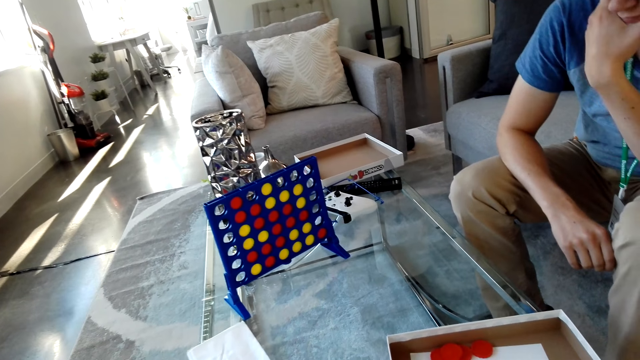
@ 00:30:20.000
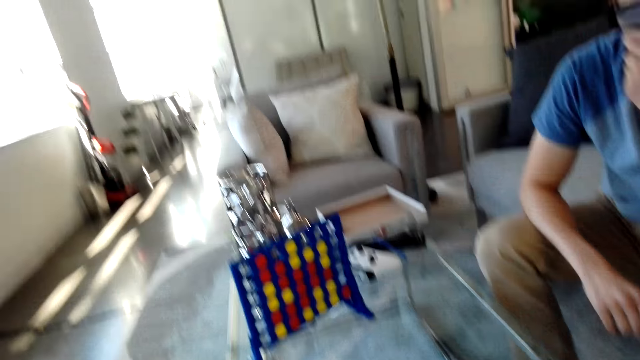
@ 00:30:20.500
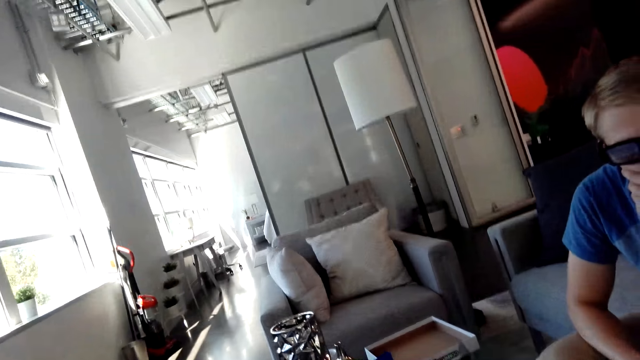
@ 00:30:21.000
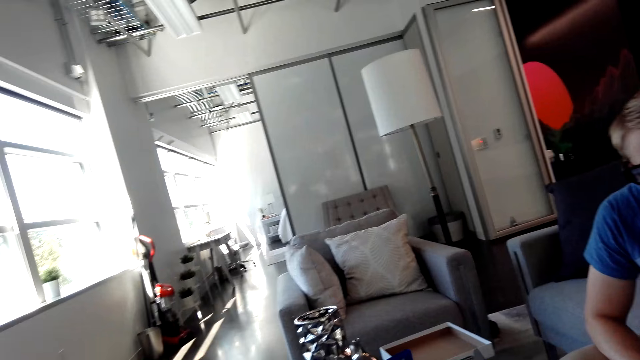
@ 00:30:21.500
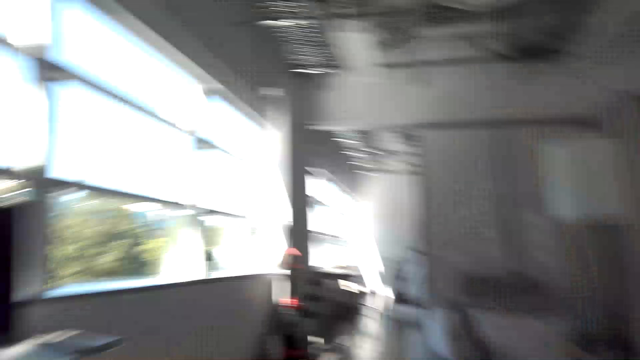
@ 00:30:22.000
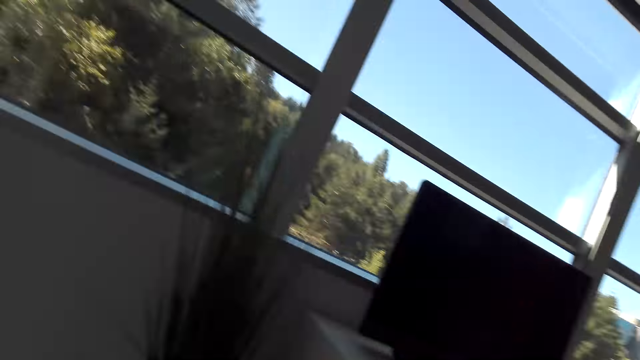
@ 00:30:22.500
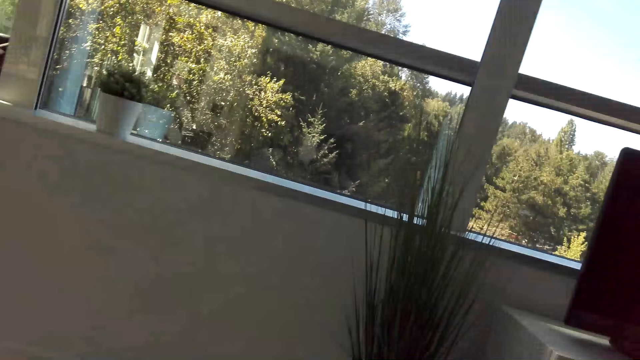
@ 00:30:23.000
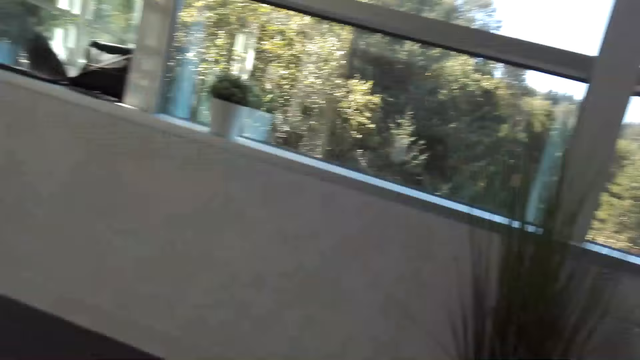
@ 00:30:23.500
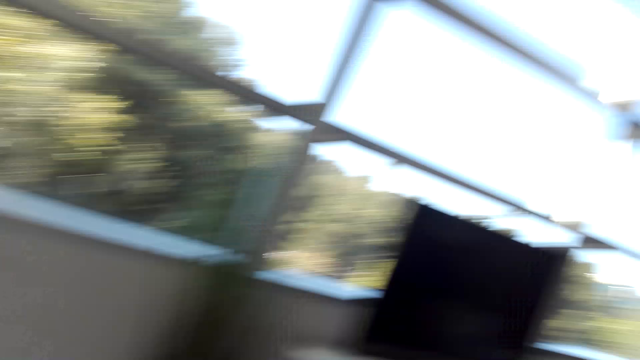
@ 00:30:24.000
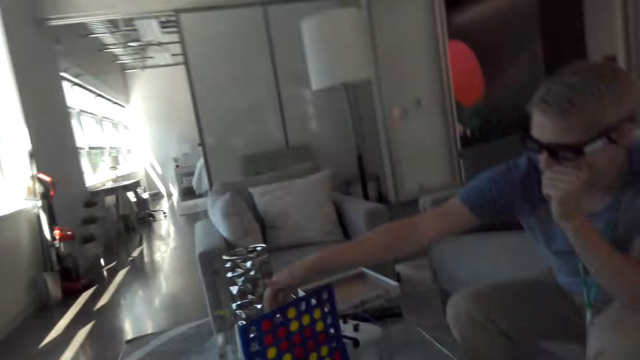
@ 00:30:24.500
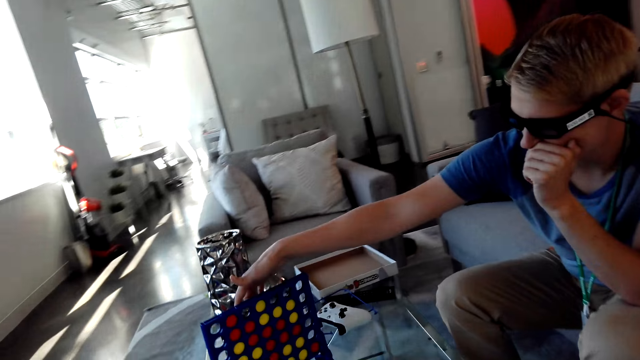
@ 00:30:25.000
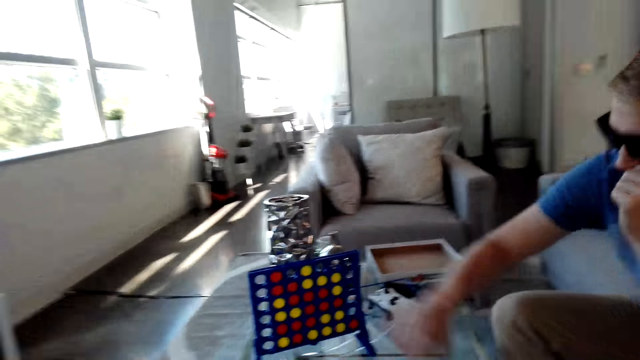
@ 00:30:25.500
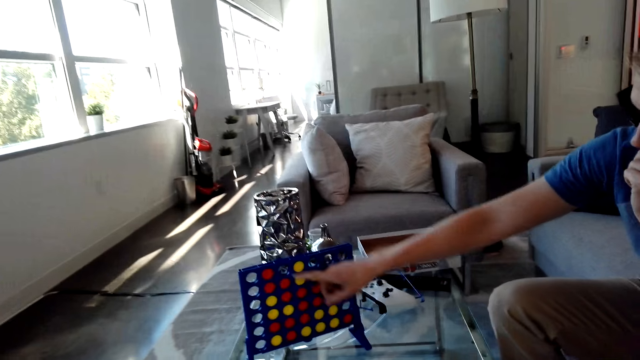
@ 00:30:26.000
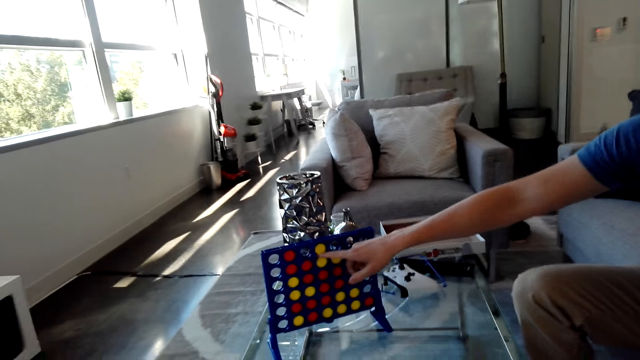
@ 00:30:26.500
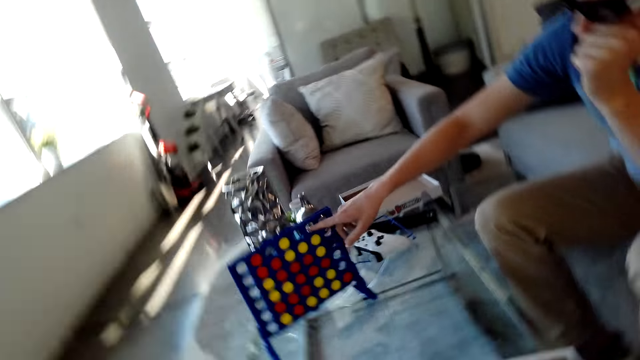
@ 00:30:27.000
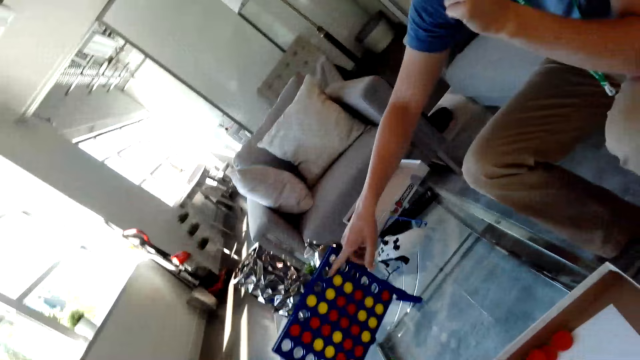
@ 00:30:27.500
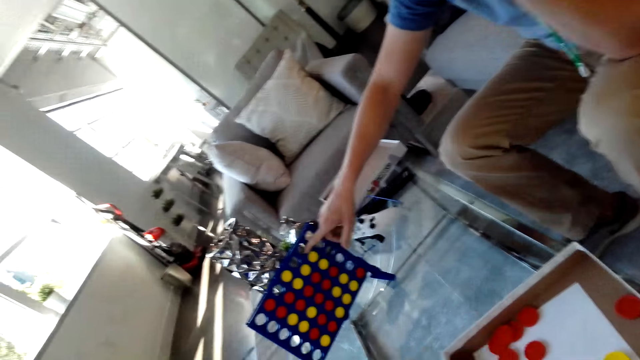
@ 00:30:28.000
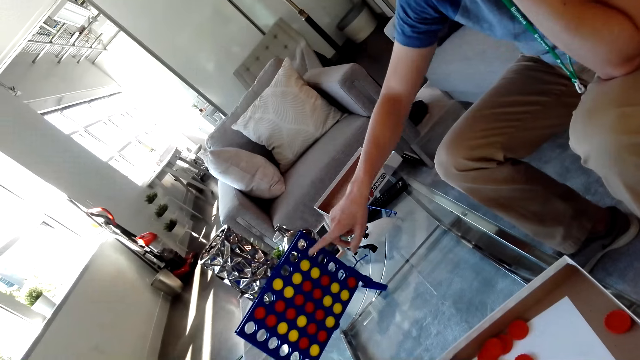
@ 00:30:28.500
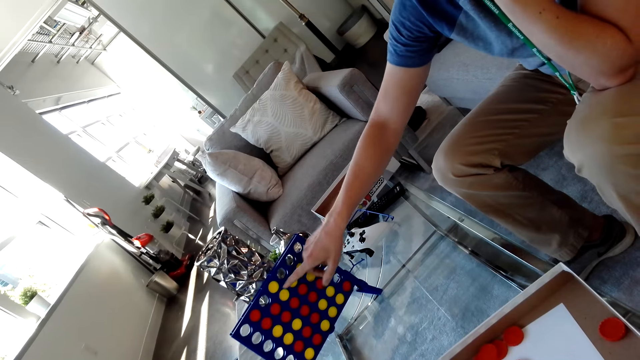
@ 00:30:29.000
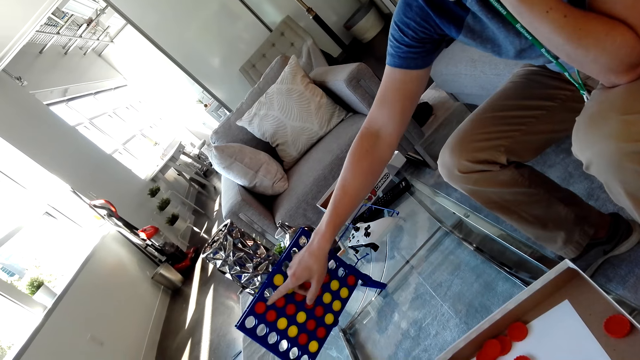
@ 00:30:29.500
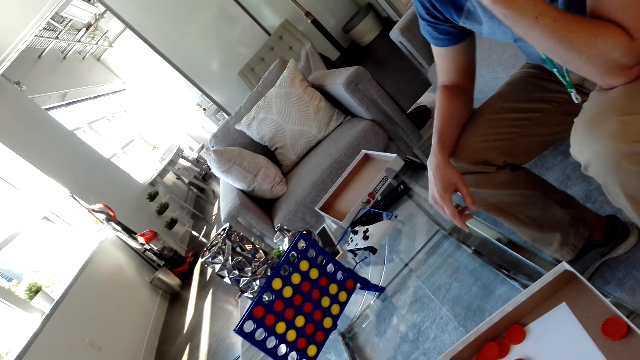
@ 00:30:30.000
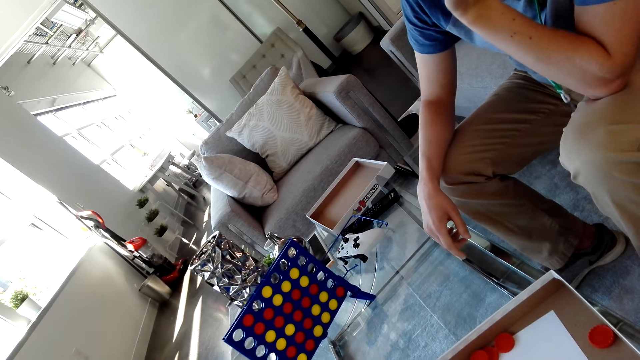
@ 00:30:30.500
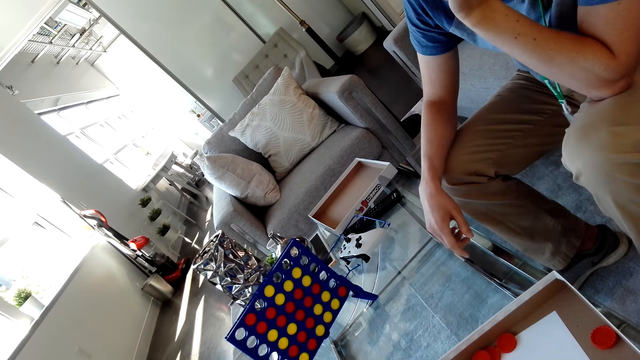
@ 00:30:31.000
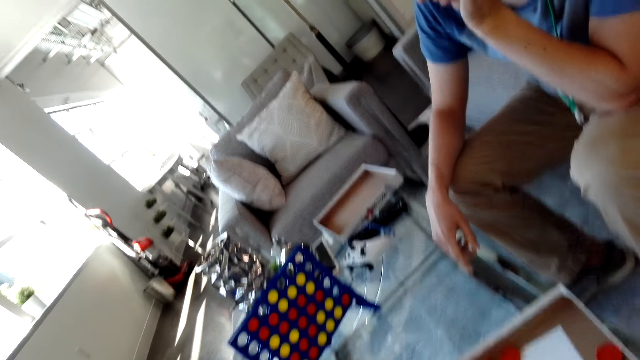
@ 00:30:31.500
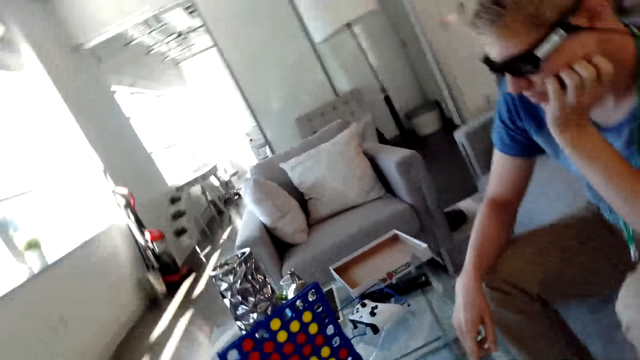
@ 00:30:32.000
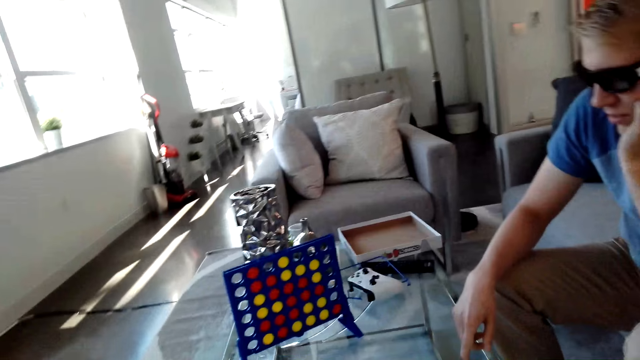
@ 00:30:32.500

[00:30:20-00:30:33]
The camera wearer looks on the other side. They look at the suspended grid. A man touches the suspended grid and points at the suspended grid. The man talks with the camera wearer. The man puts his hand on his knee.

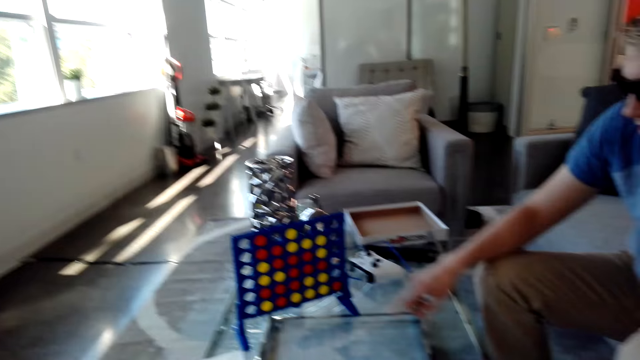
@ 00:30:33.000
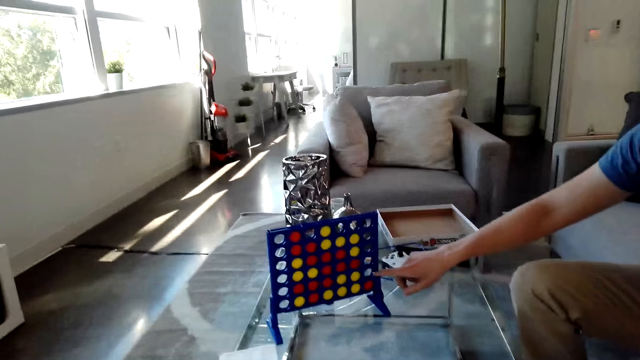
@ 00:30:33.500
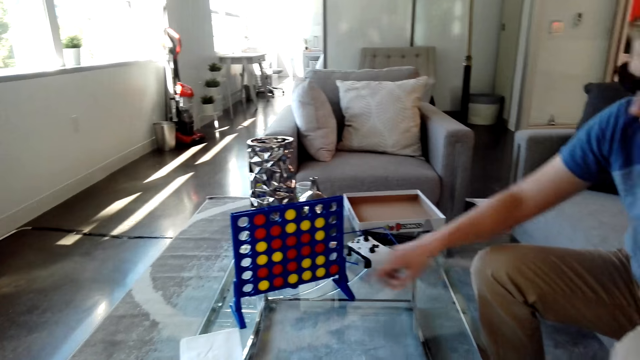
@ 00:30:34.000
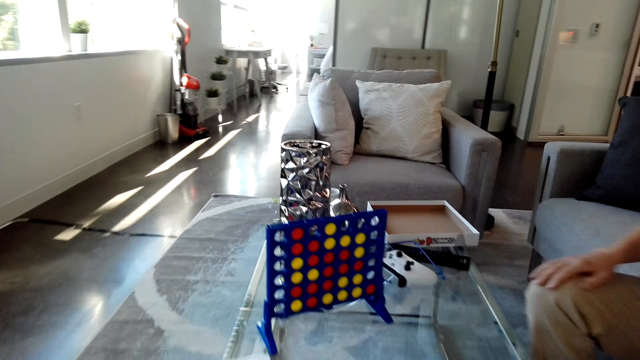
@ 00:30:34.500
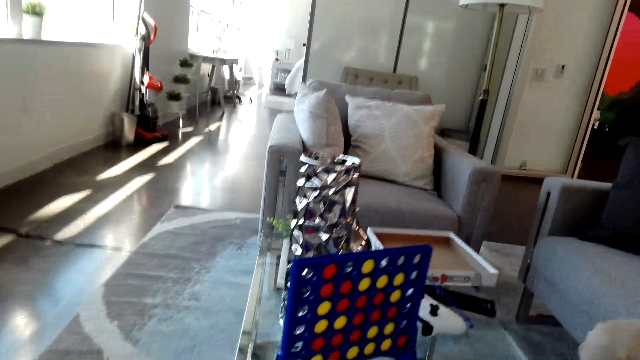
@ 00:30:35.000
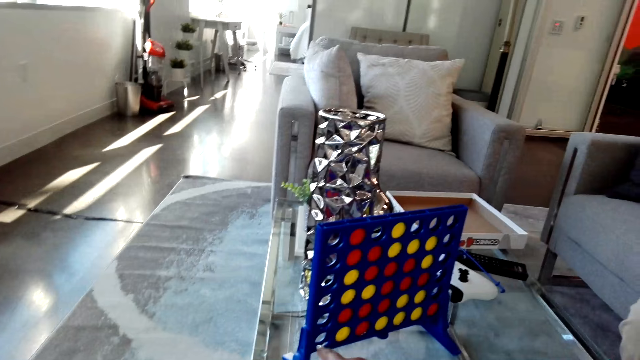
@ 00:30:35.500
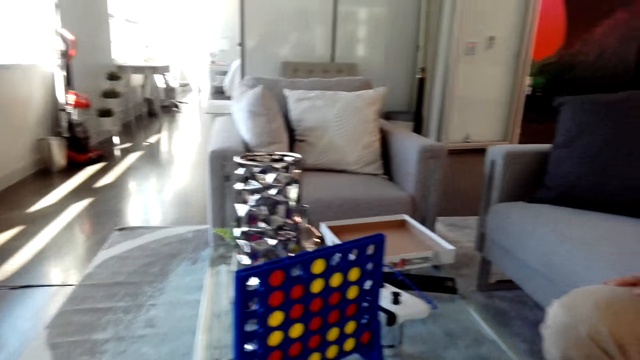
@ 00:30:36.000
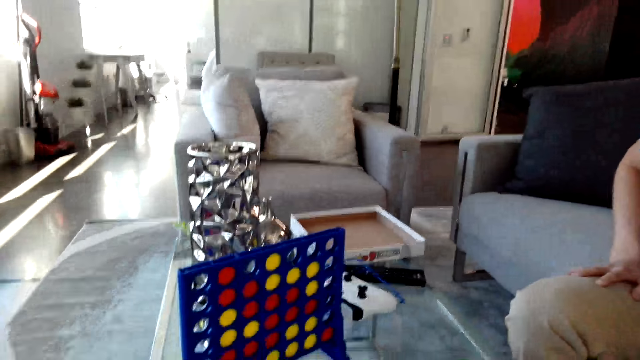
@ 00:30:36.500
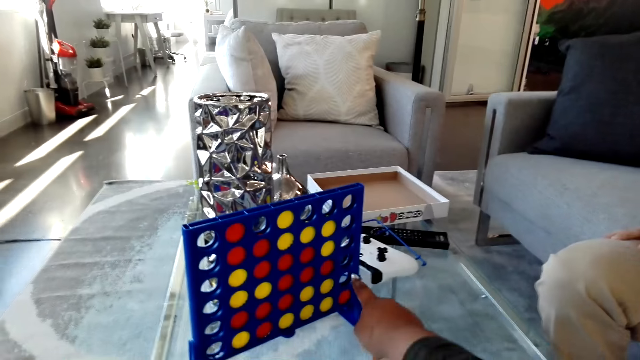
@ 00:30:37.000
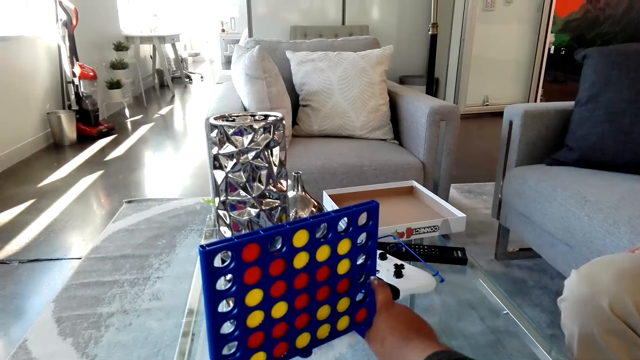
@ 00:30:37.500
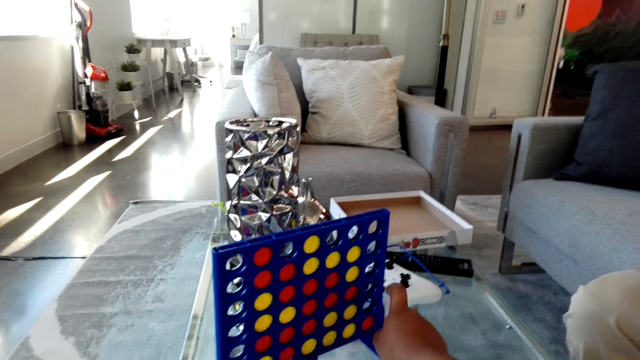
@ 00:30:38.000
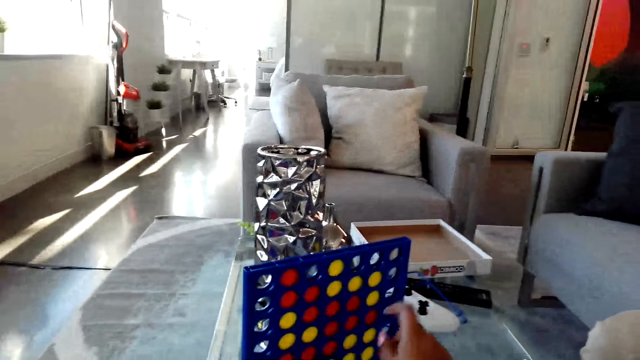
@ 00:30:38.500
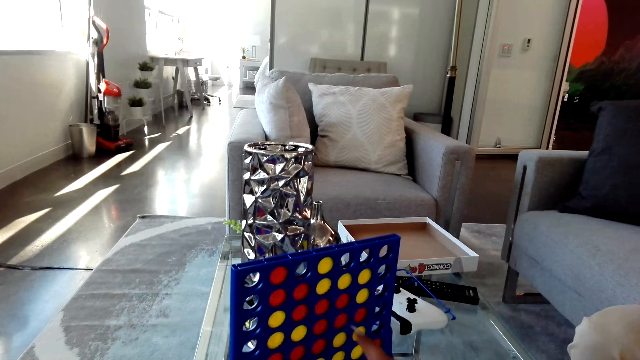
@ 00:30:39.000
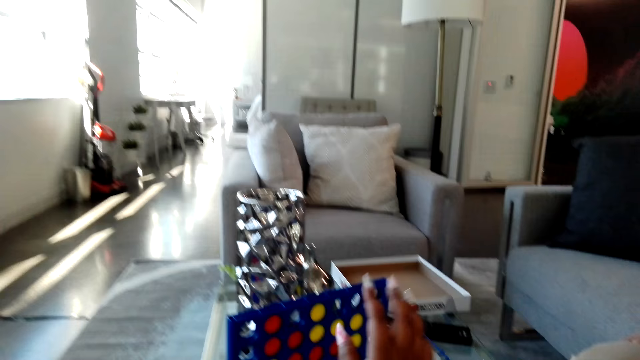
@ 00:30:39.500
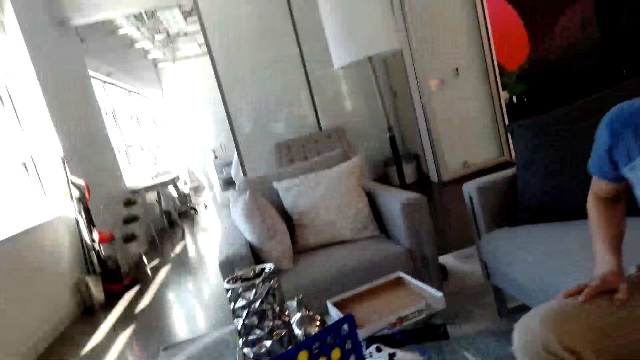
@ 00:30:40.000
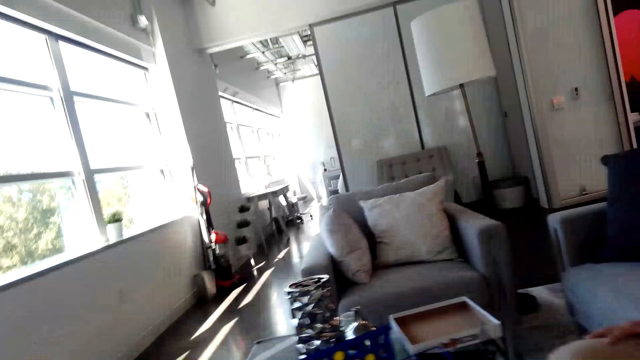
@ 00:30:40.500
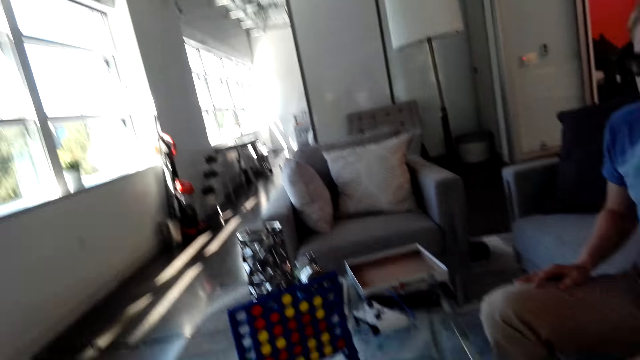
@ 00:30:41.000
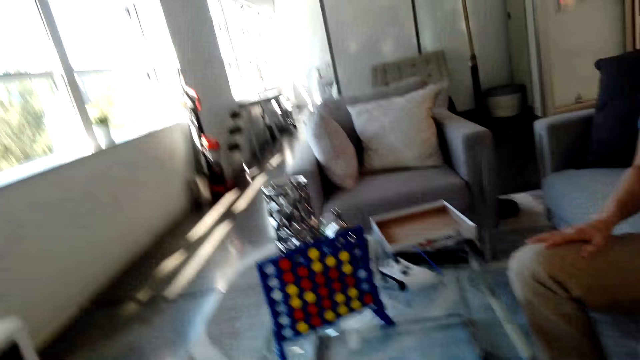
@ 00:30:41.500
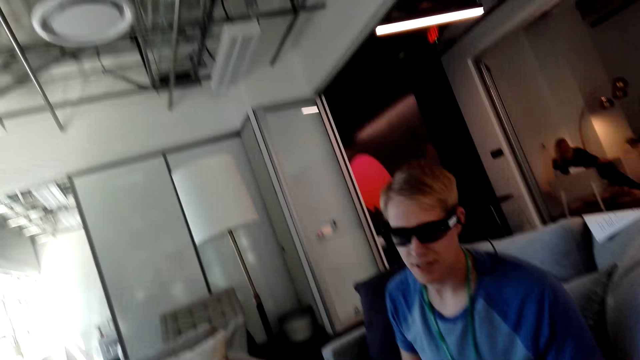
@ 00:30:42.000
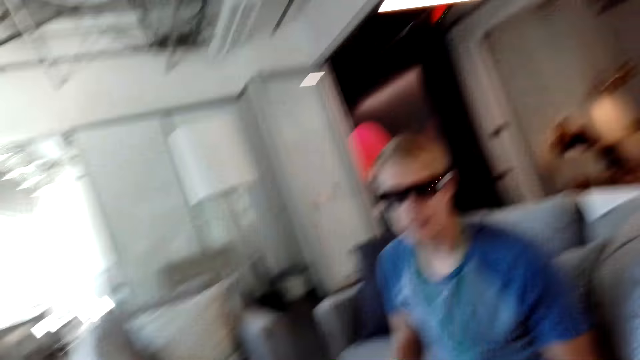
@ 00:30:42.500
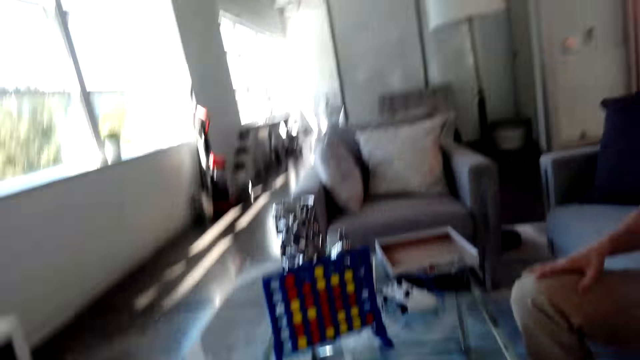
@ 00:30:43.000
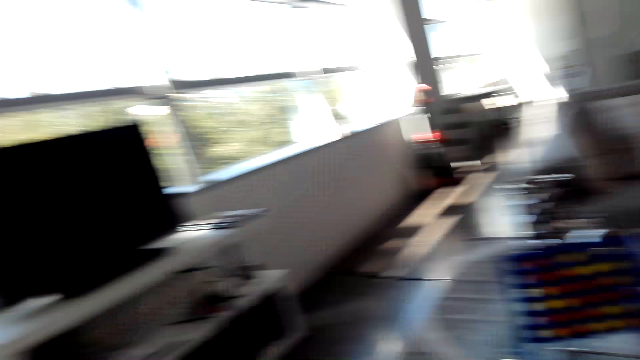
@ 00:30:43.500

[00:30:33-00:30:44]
A man points at the suspended grid and puts his hand on his knee. The camera wearer points at the suspended grid. They look at the man.
